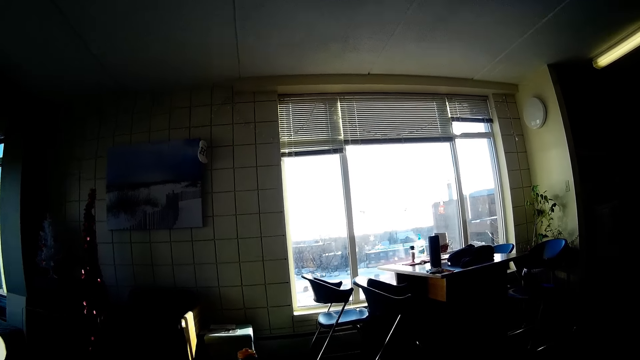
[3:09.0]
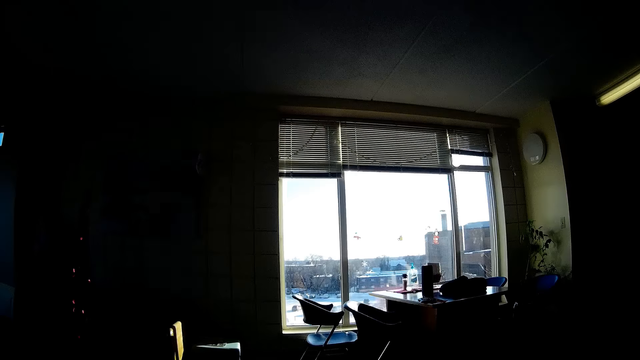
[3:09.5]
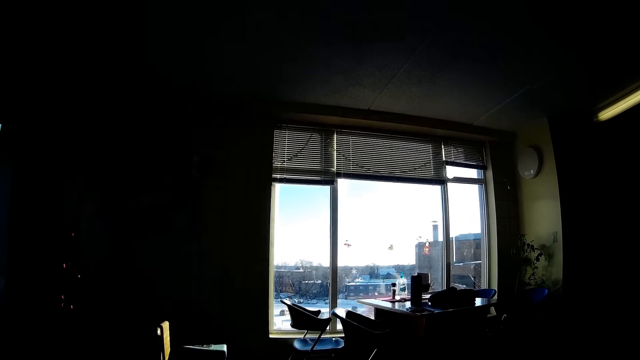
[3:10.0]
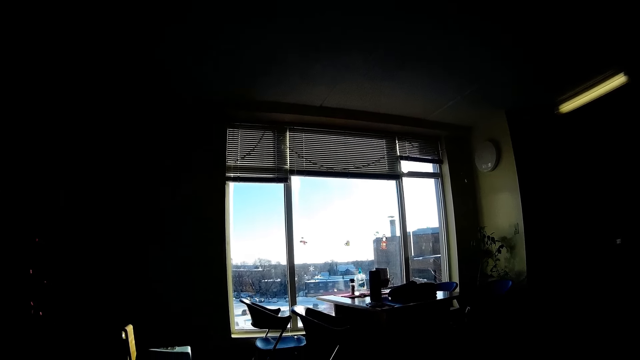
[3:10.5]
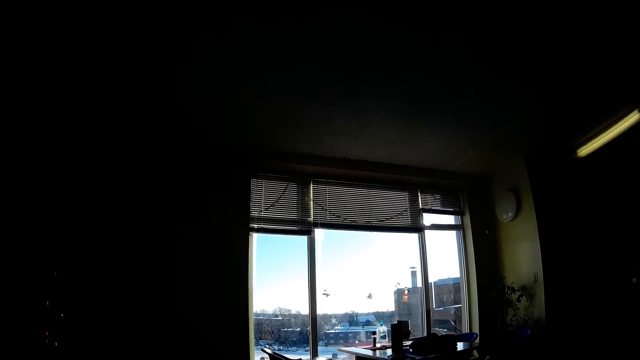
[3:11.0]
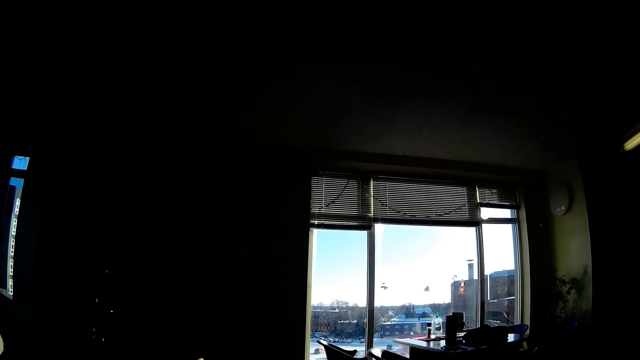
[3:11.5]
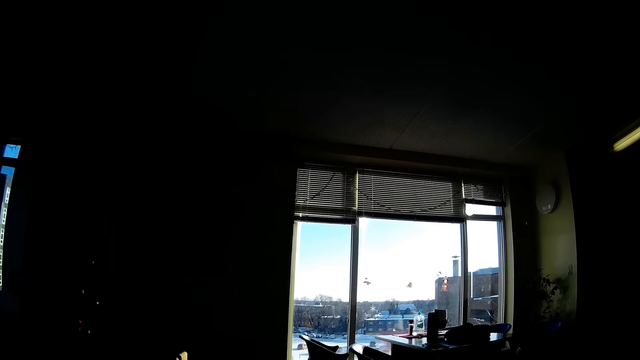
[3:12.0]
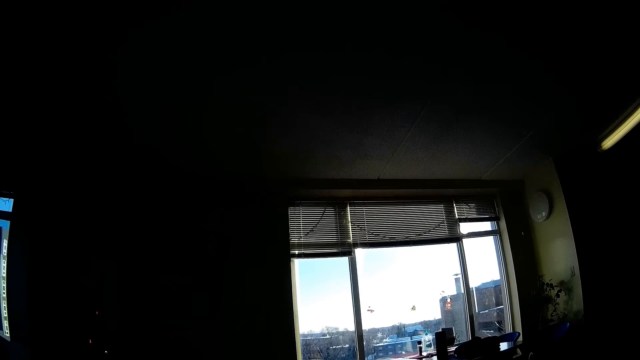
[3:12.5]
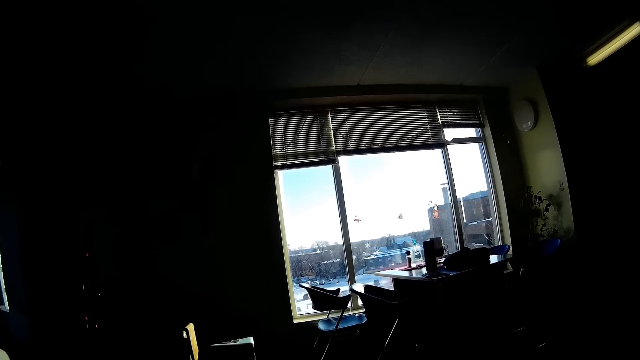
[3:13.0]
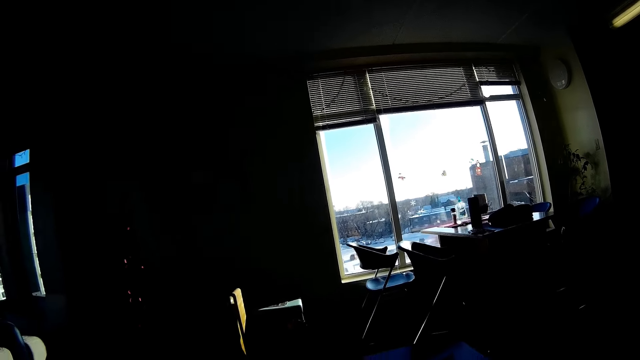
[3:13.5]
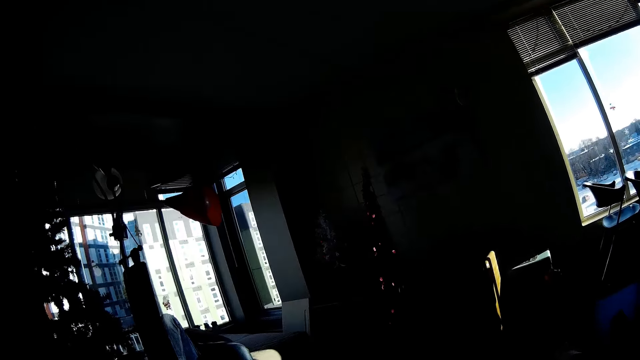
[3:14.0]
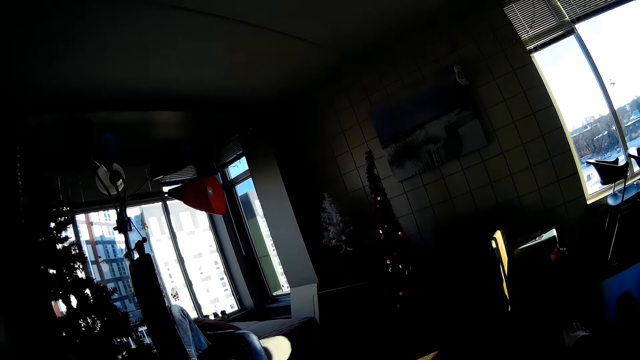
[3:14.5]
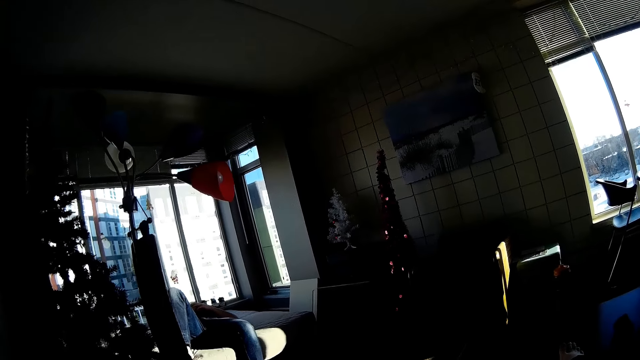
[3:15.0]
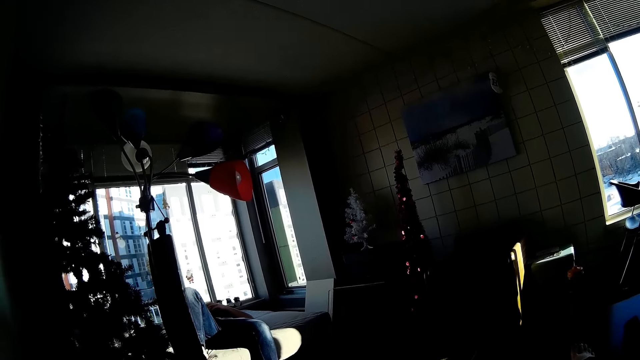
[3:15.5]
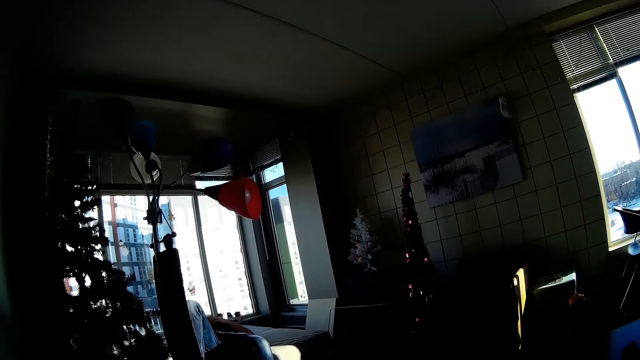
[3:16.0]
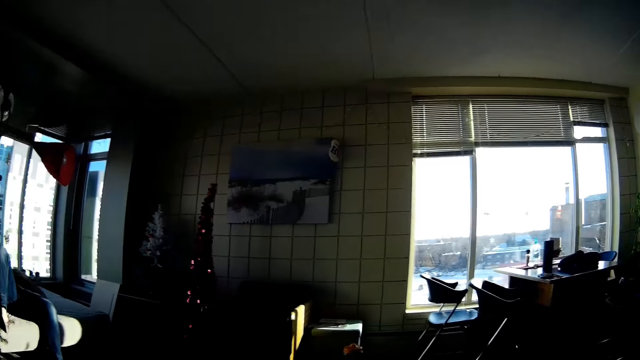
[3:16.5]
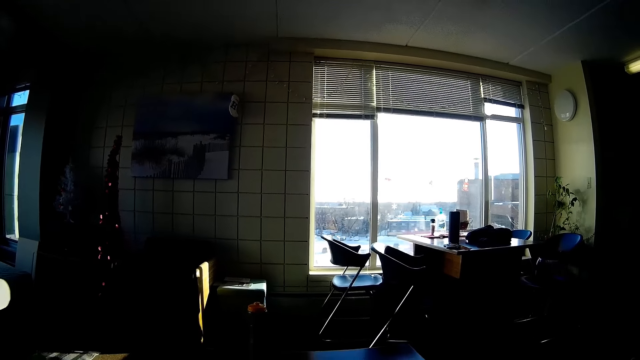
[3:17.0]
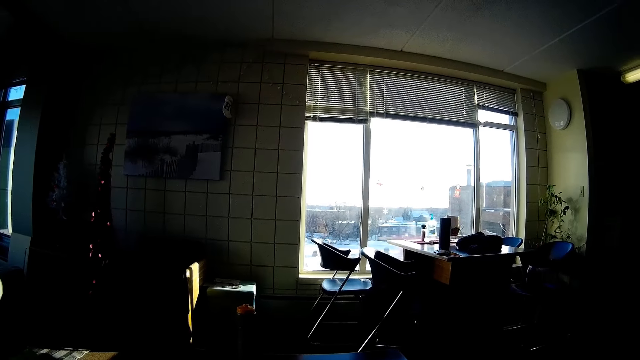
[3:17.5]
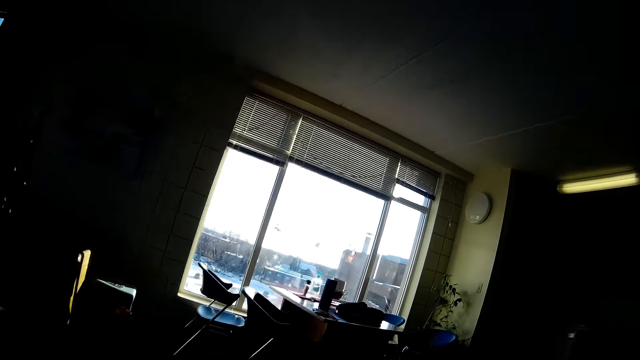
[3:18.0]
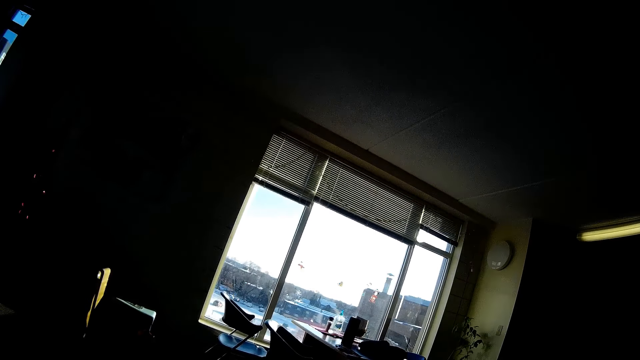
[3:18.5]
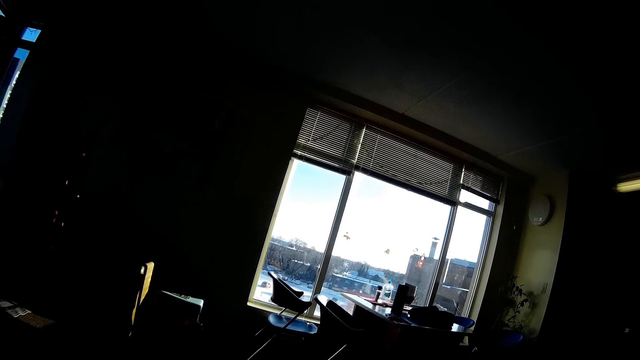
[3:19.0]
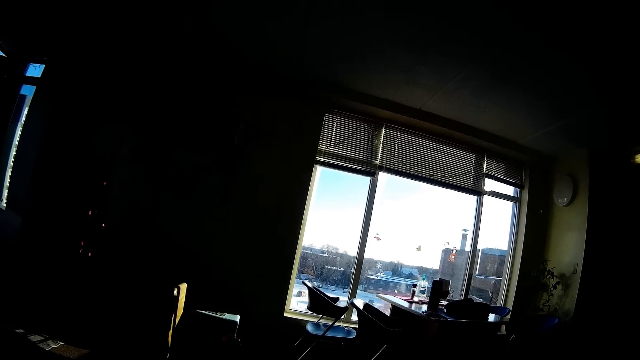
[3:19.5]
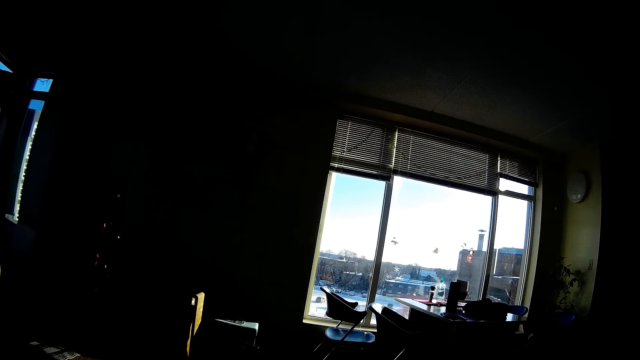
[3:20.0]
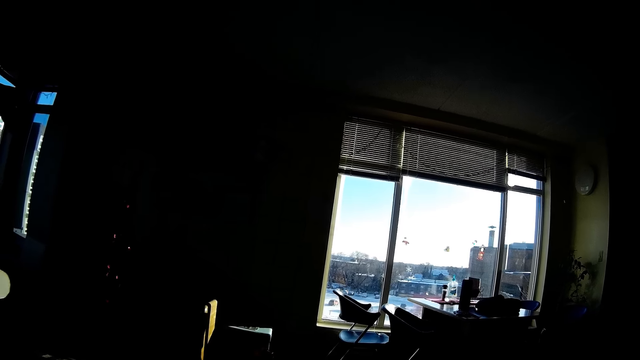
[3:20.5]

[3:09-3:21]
The camera wearer watches the background. A man relaxes on the bed.

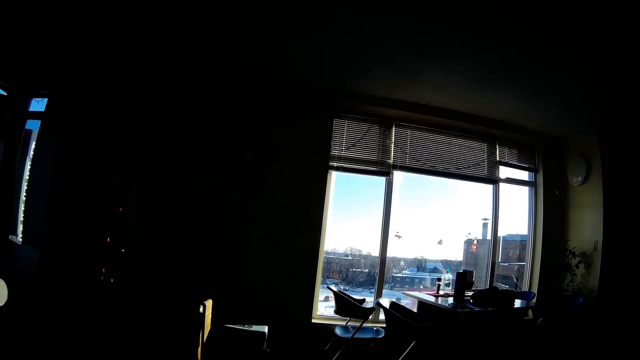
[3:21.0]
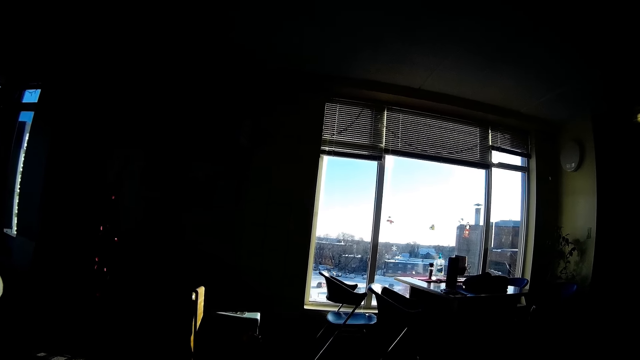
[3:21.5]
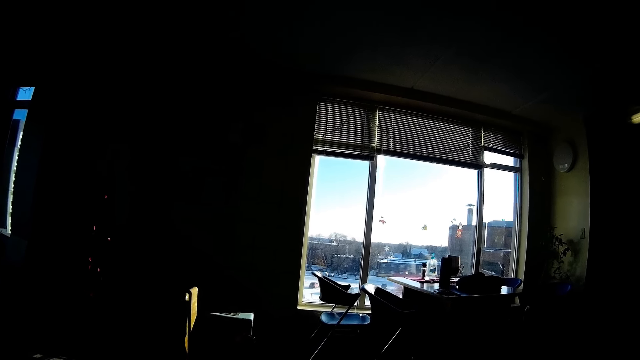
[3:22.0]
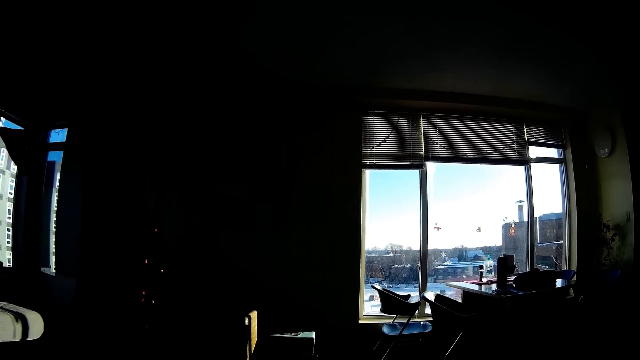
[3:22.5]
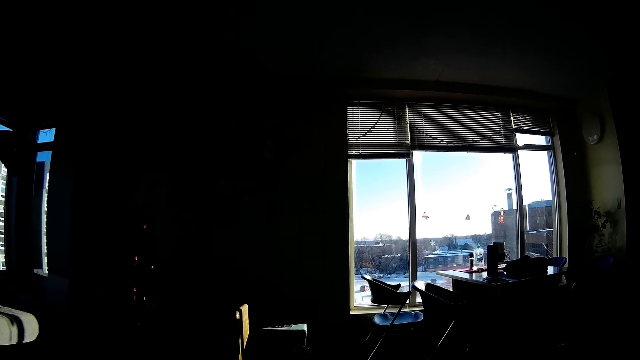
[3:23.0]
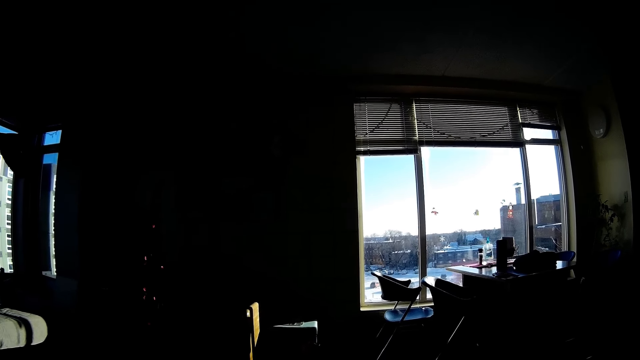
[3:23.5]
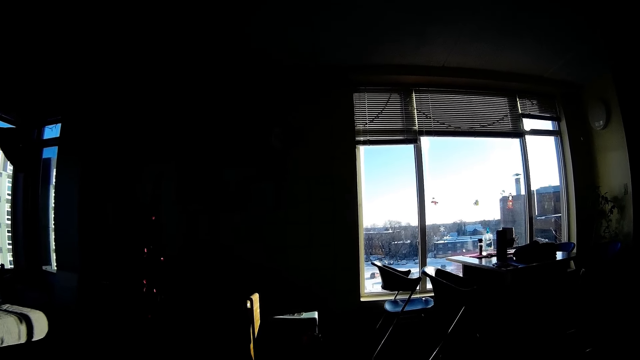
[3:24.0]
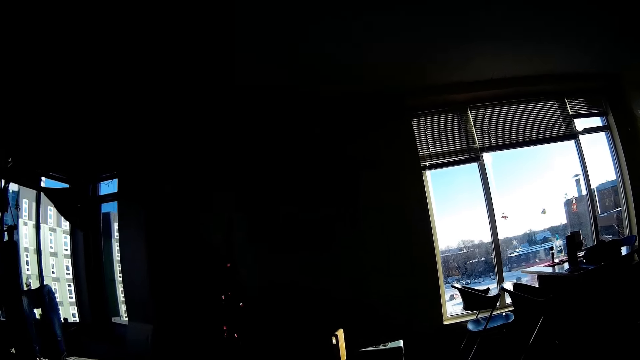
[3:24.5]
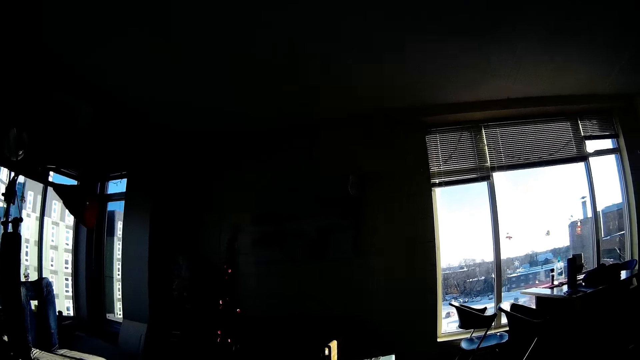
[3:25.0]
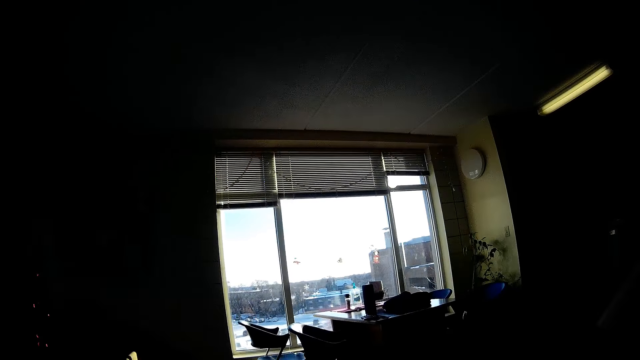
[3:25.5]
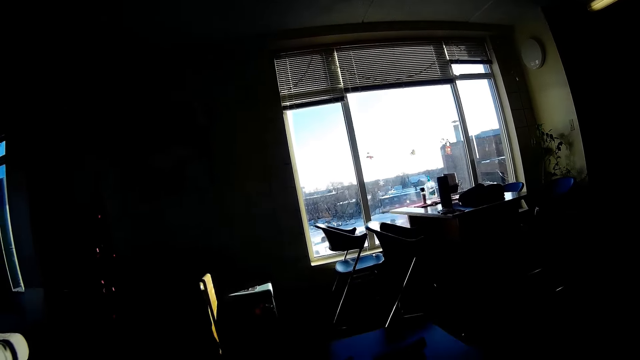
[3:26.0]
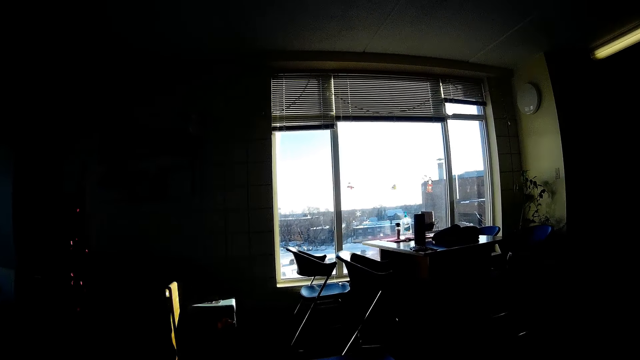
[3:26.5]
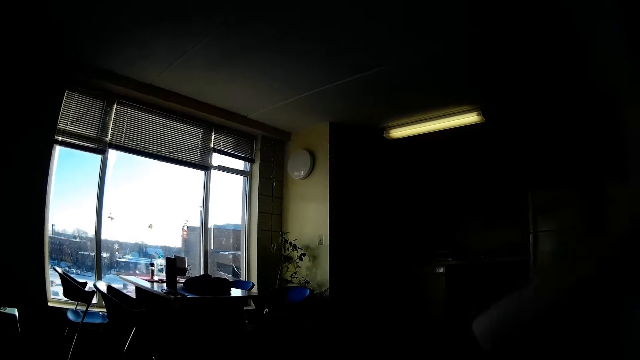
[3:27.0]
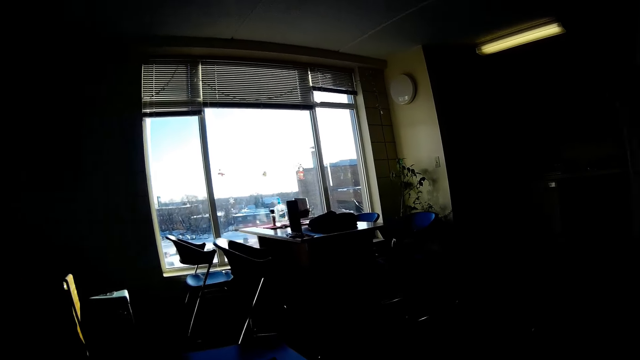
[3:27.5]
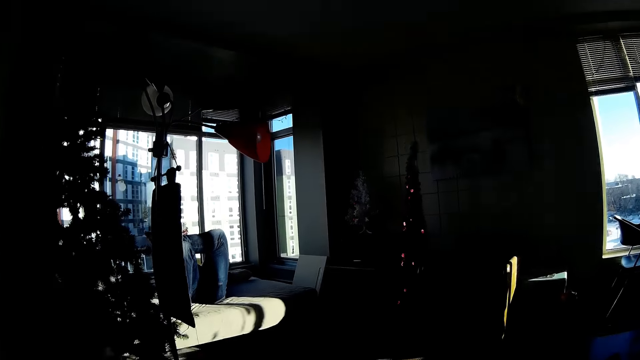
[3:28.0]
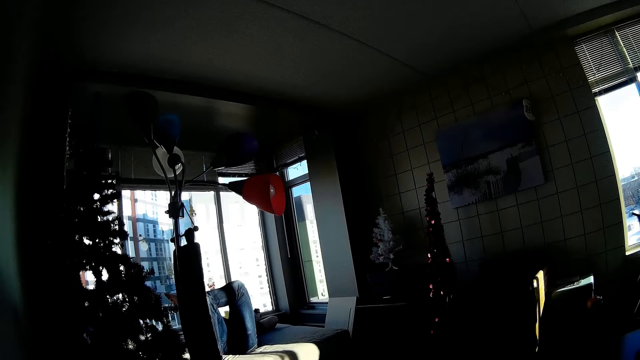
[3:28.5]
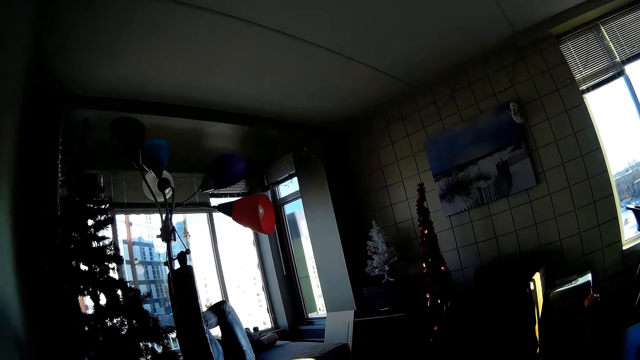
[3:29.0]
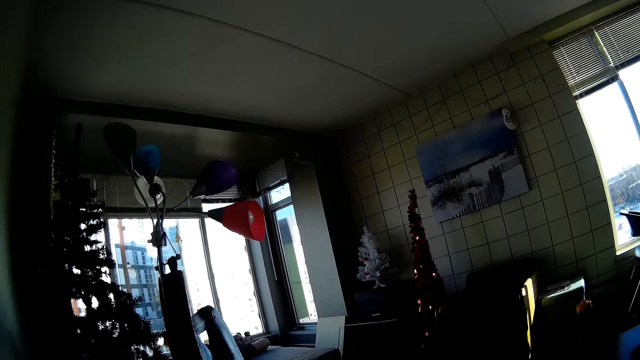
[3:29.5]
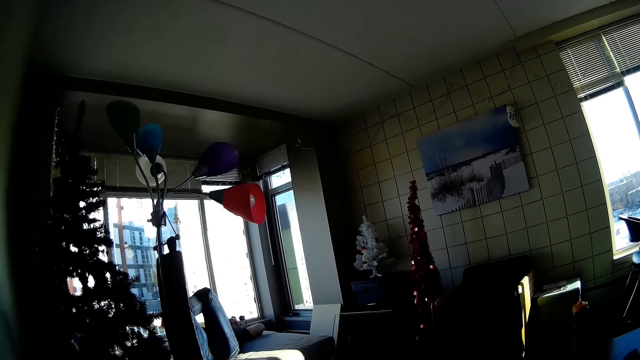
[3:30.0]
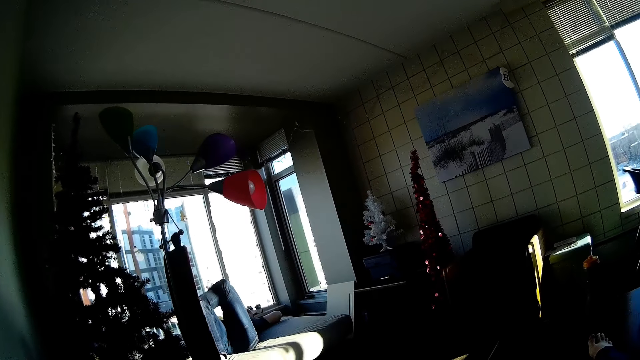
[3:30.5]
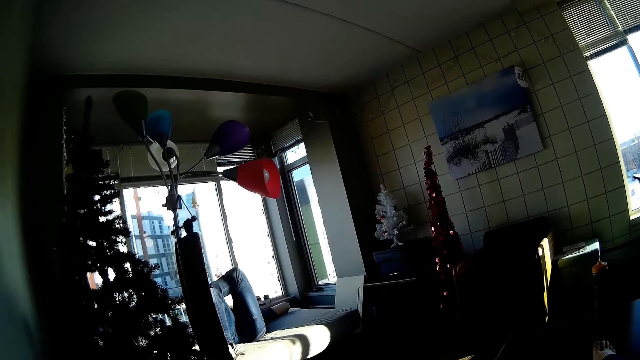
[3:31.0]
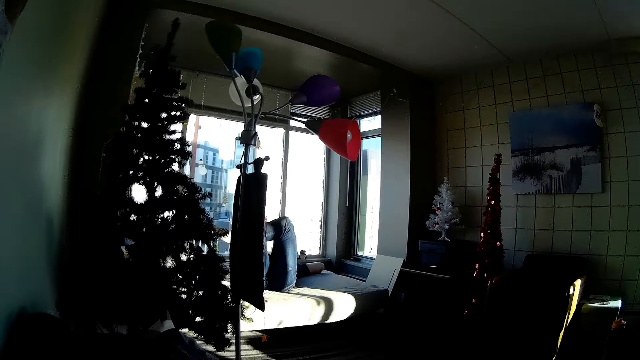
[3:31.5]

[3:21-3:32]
A man relaxes on the bed. The man relaxes on the bed again.
